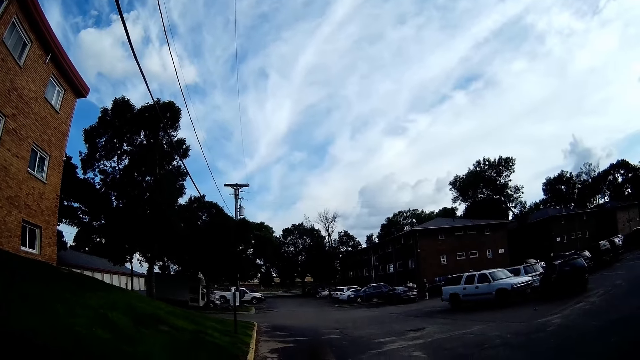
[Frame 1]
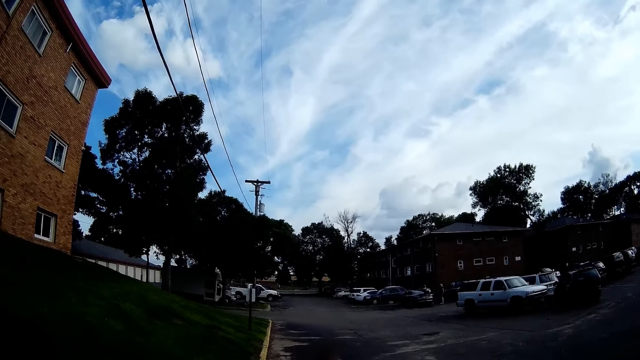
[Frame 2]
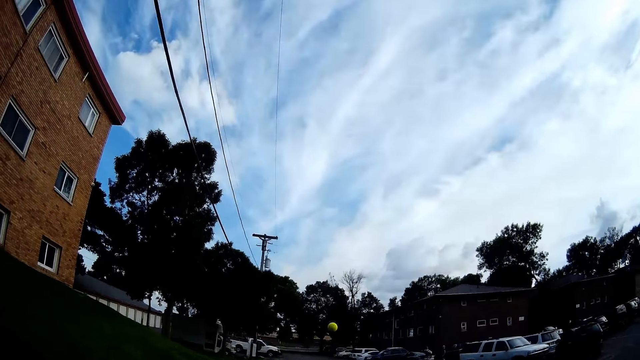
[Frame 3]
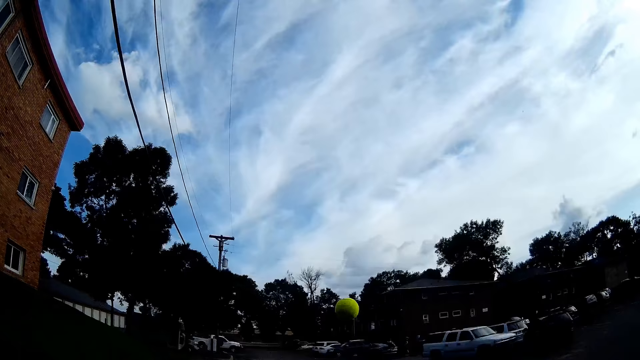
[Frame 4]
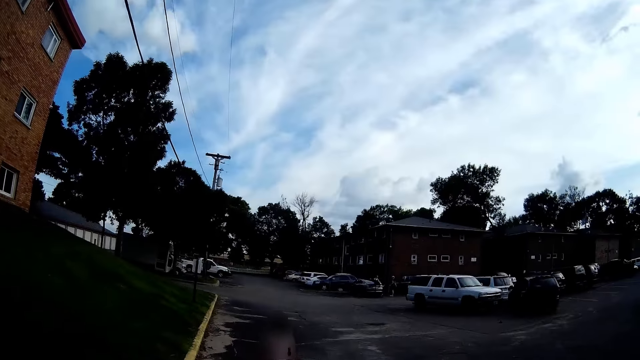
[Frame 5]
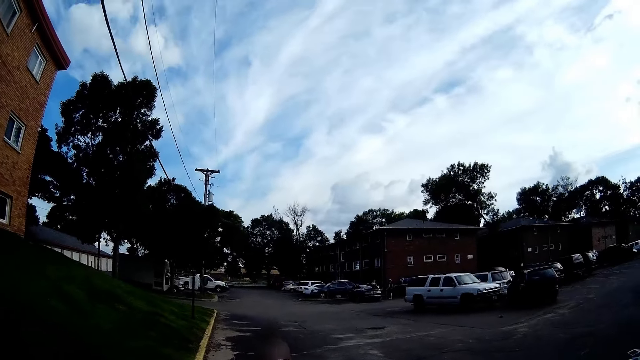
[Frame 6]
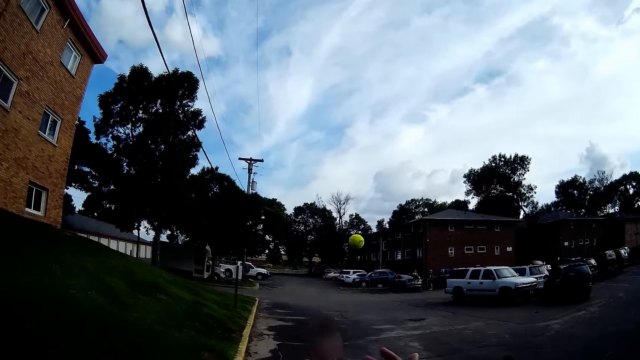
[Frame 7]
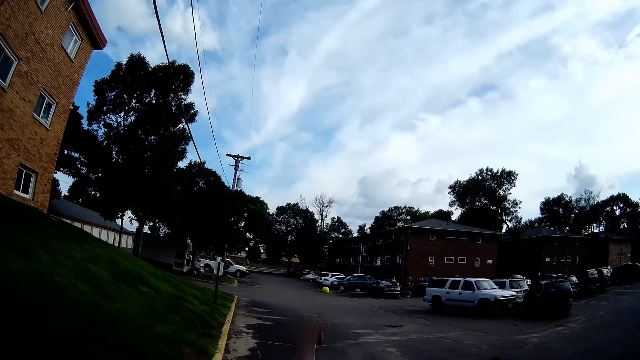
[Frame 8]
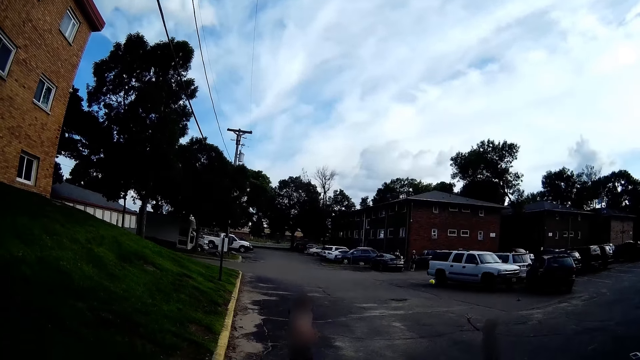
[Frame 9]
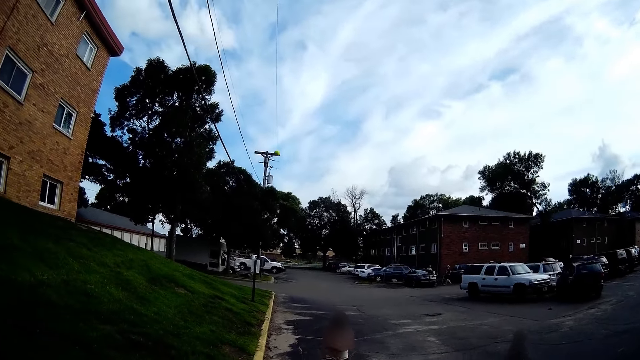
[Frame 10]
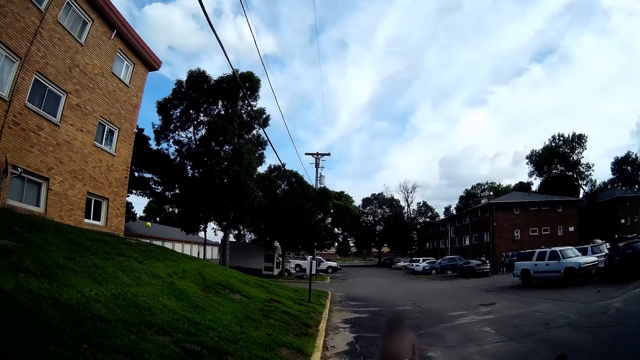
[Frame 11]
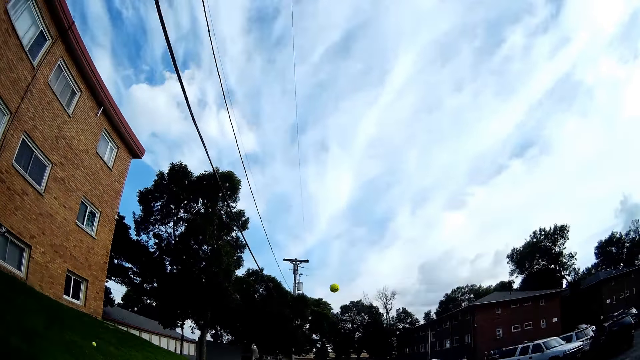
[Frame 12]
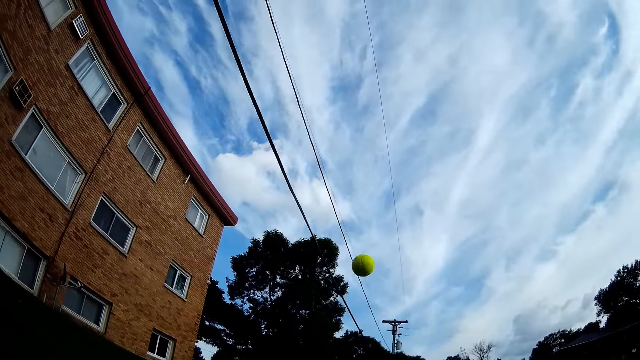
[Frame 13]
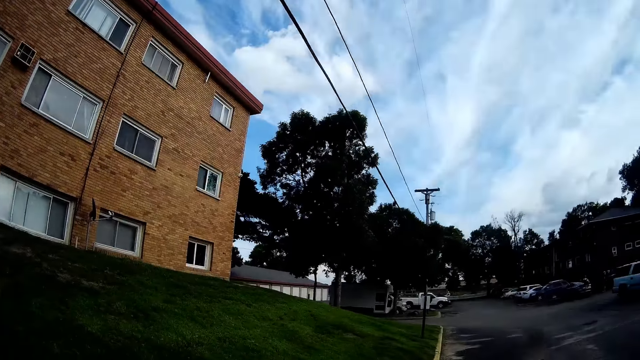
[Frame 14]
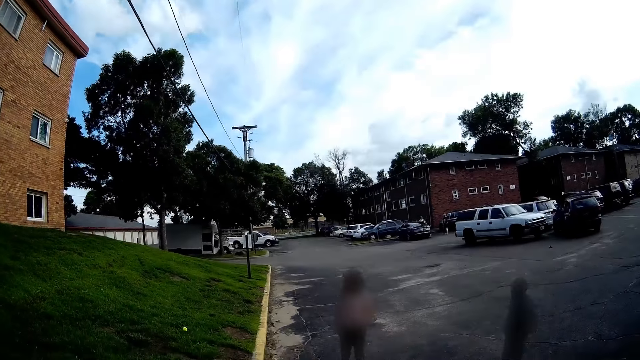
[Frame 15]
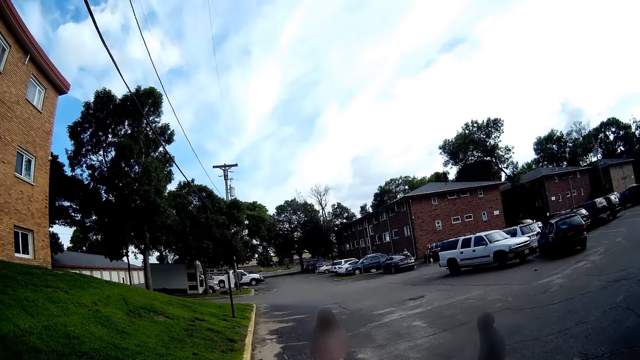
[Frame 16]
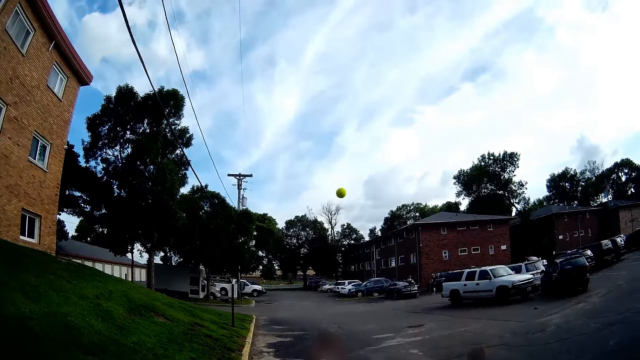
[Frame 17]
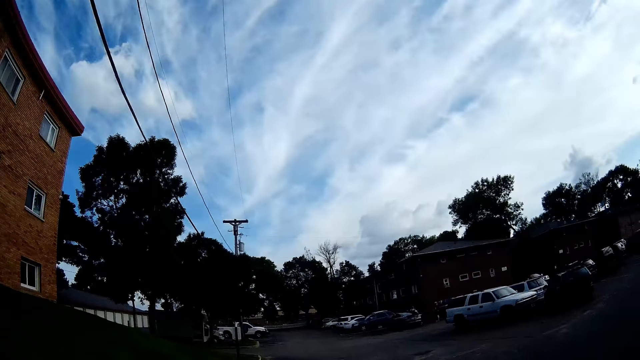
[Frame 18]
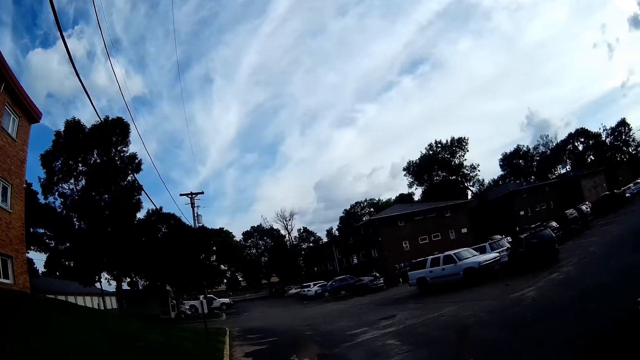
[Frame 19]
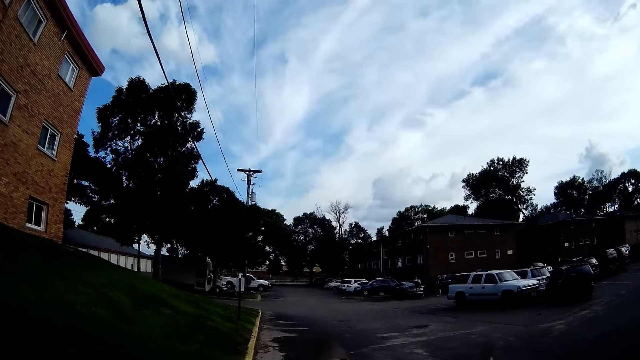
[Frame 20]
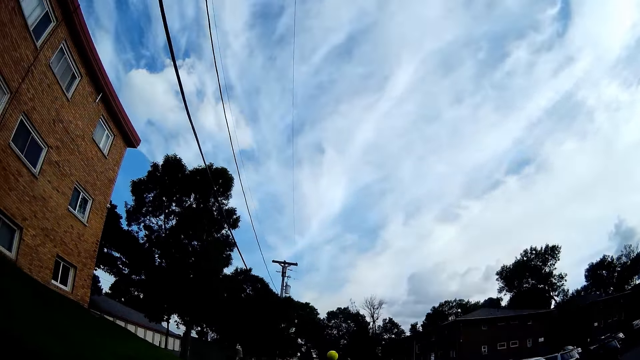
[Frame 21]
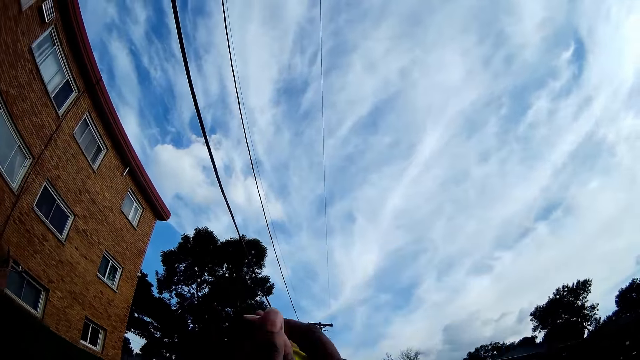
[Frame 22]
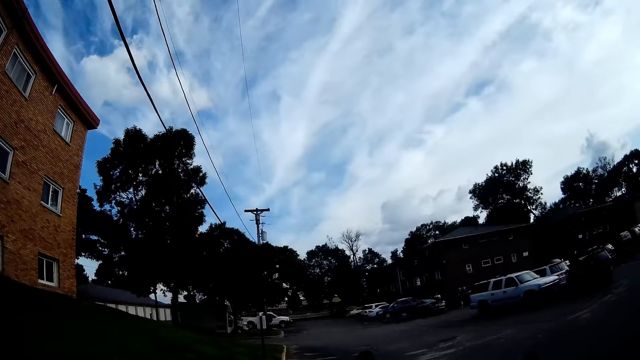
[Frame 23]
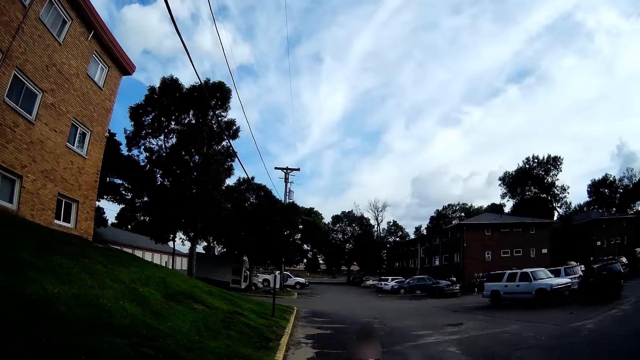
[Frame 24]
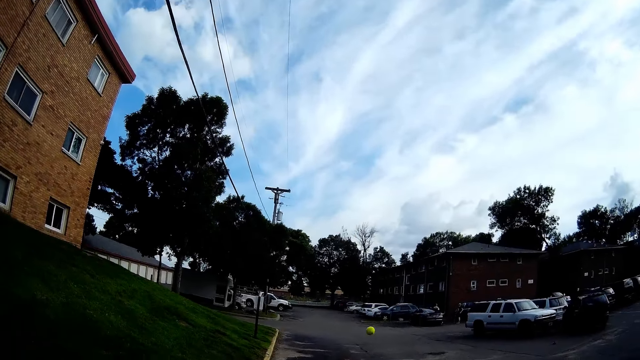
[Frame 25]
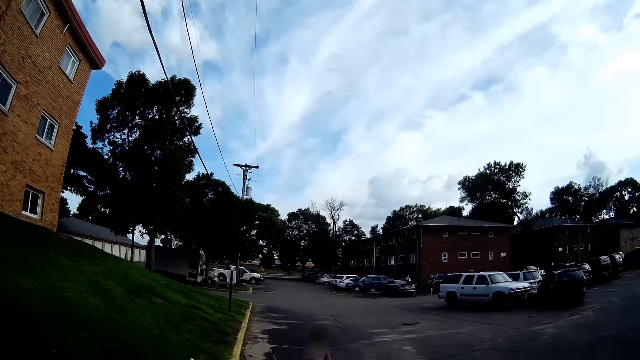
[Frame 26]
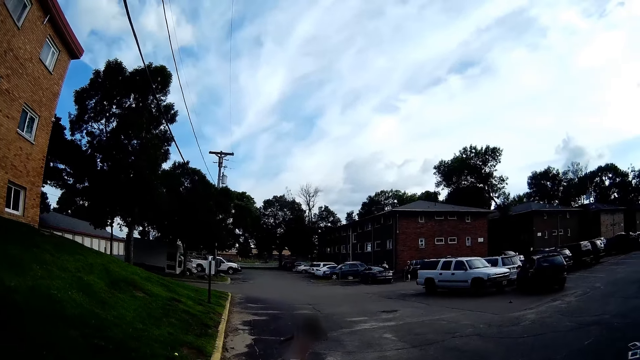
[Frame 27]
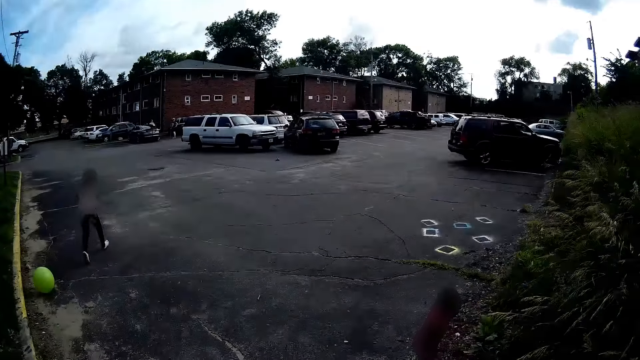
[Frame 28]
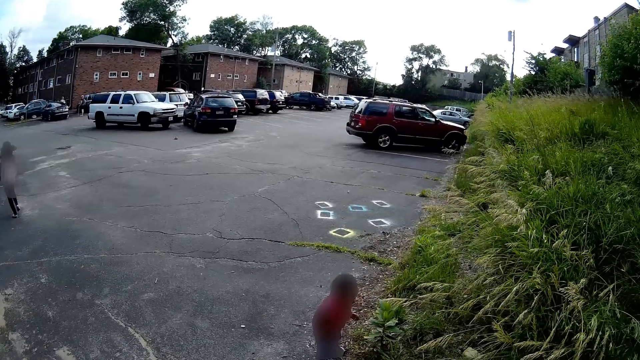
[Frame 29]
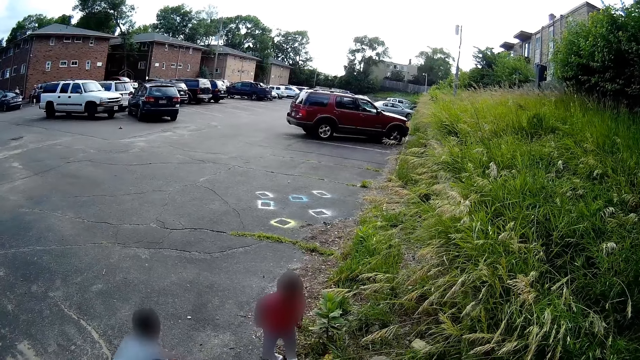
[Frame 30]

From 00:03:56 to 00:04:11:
A girl throws the tennis ball towards the camera wearer with her right hand. The camera wearer throws the tennis ball towards the girl. They speak to a boy. They converse with another girl. The first girl throws the tennis ball towards the camera wearer with her right hand. The camera wearer throws the tennis ball towards the first girl. The first girl throws the tennis ball towards the camera wearer with her right hand. The camera wearer catches the tennis ball with both hands. They throw the tennis ball towards the first girl. The first girl runs towards the tennis ball.

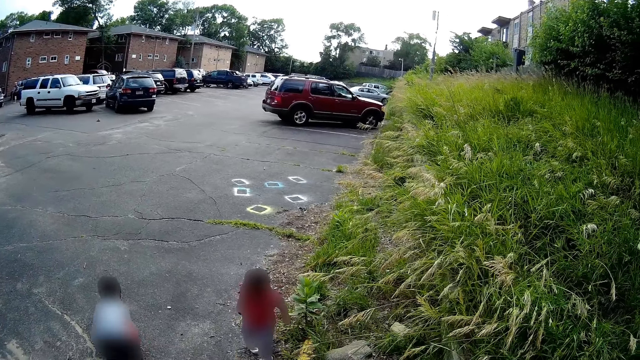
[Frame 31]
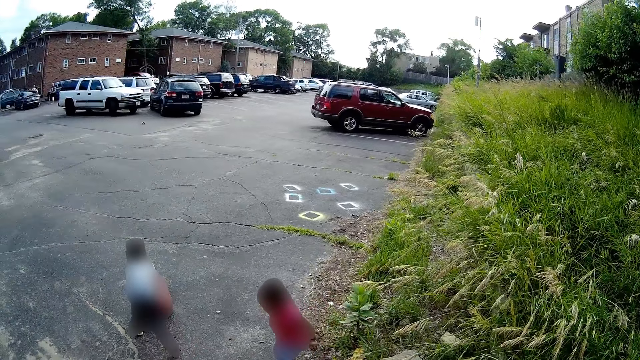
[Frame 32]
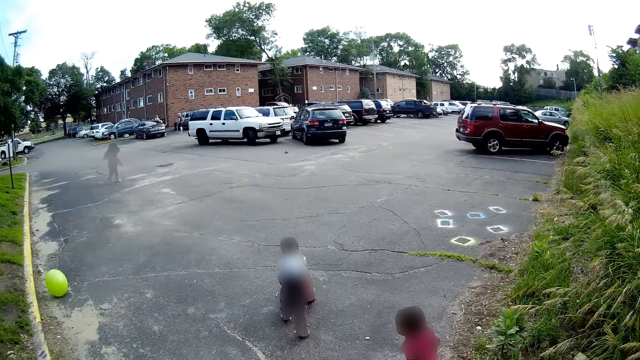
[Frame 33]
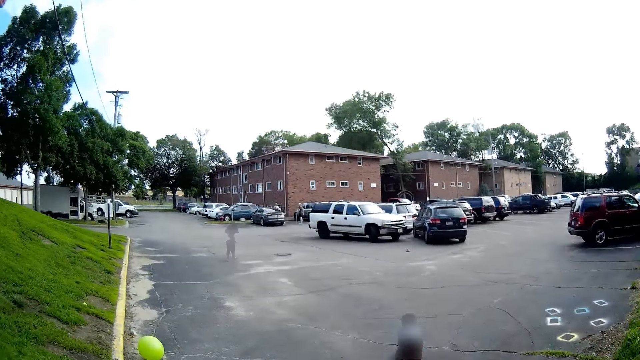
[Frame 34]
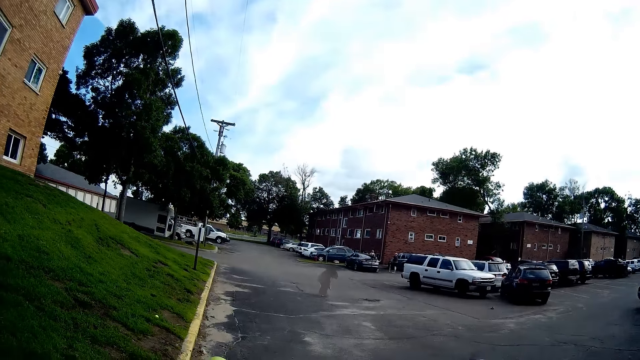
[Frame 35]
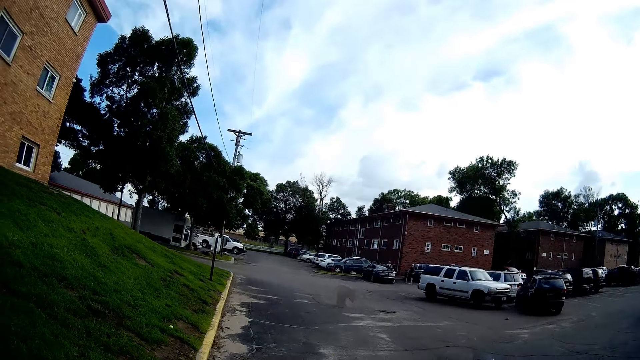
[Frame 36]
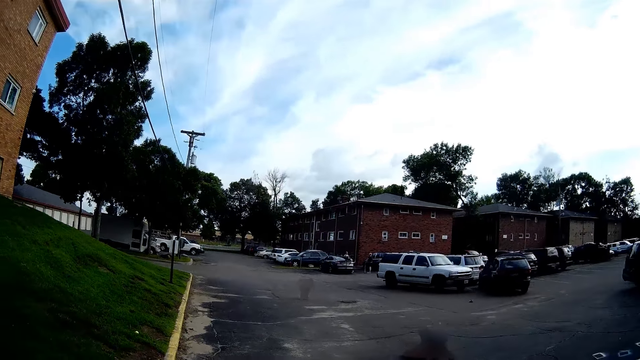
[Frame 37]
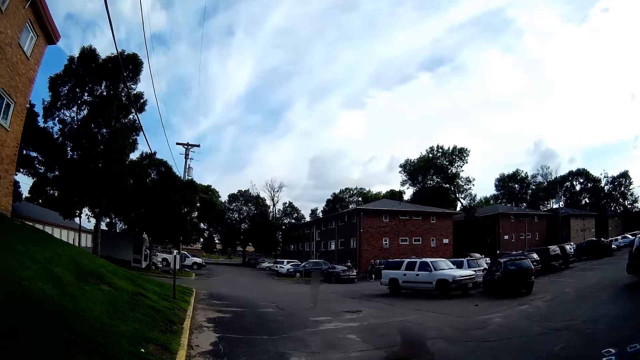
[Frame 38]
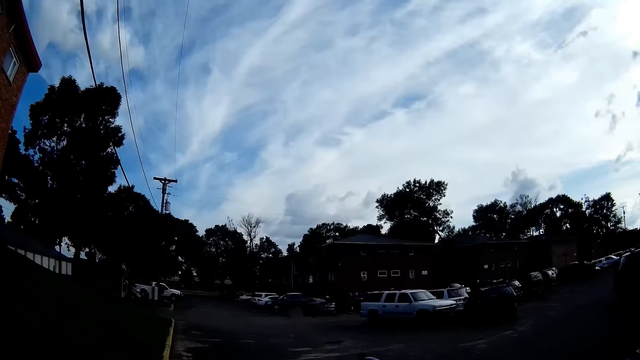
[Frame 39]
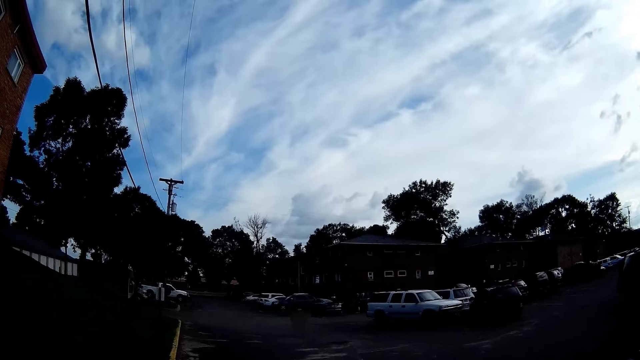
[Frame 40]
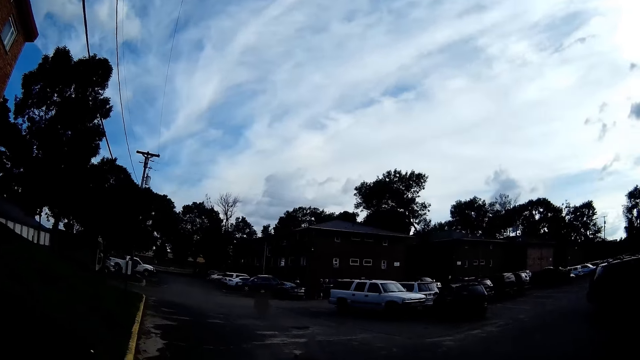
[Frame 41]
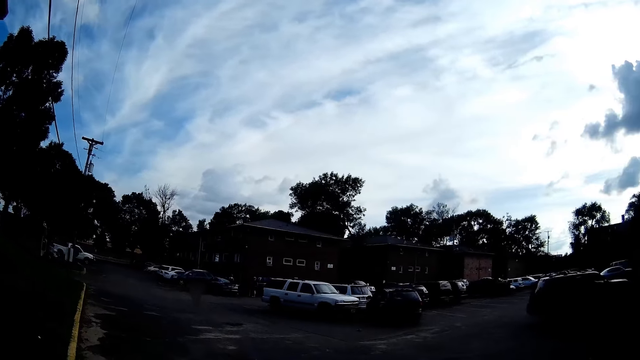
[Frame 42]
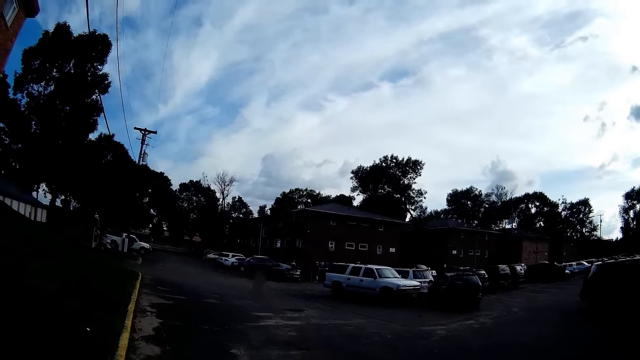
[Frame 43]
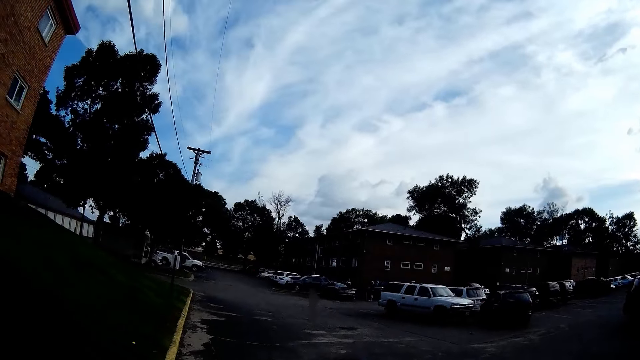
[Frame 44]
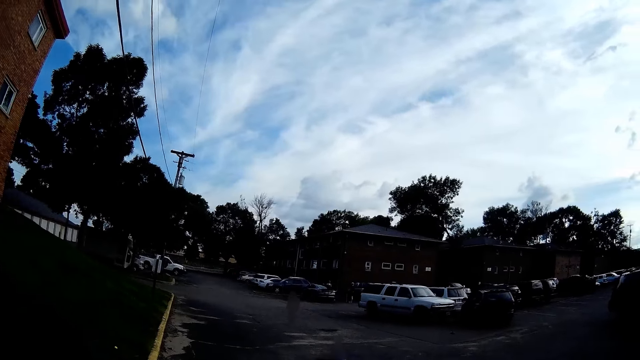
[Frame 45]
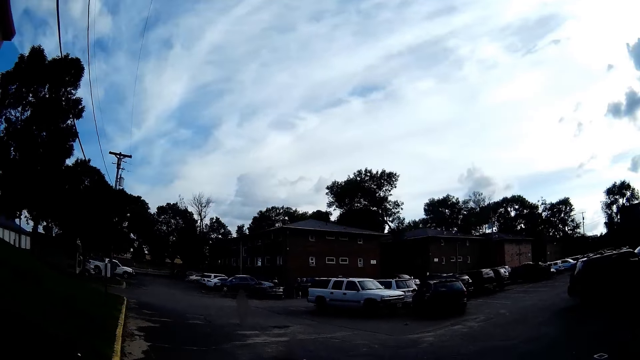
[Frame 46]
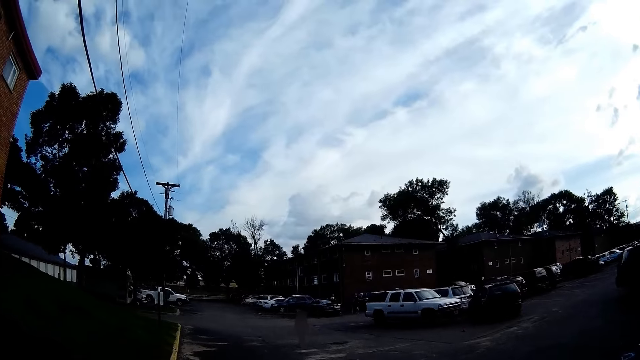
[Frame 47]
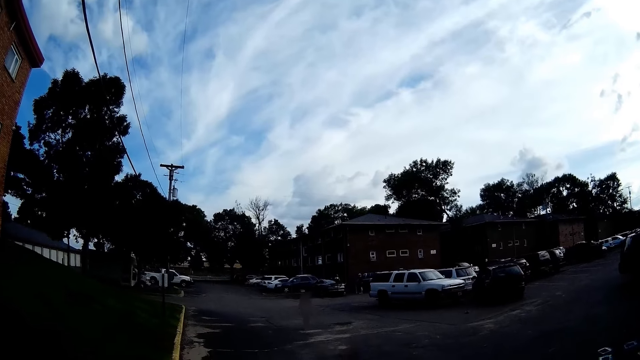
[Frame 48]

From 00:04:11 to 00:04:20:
A girl pushes the toy car on the ground with both hands. A boy plays with the toy car. Another girl picks up the tennis ball from the ground with her left hand. The camera wearer stares around. They converse with the other girl.
